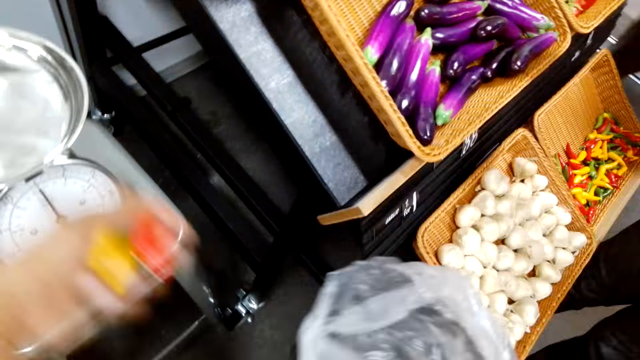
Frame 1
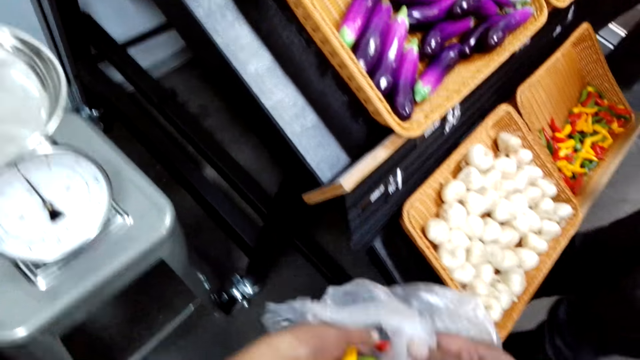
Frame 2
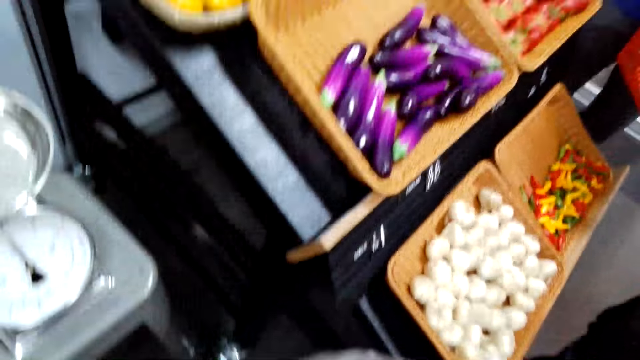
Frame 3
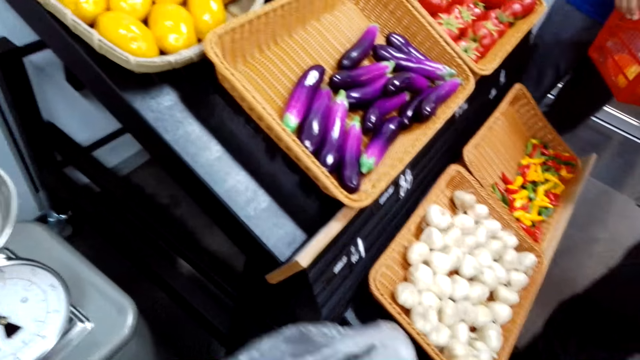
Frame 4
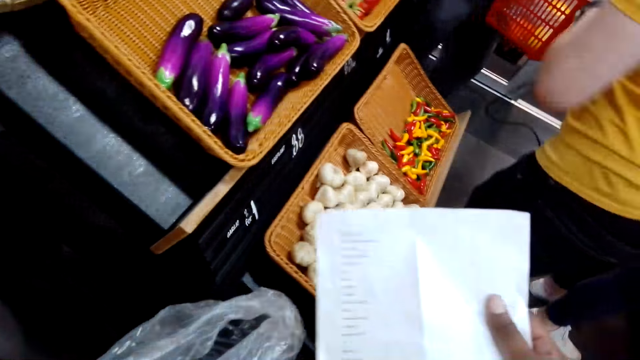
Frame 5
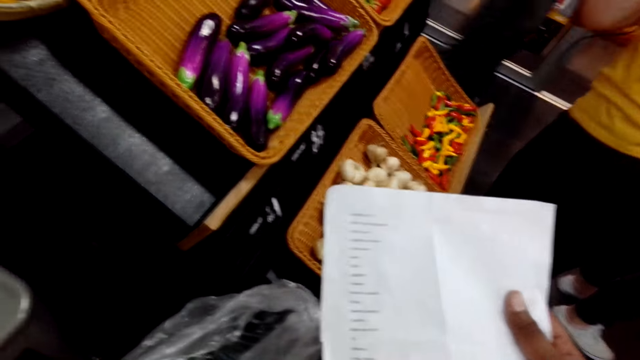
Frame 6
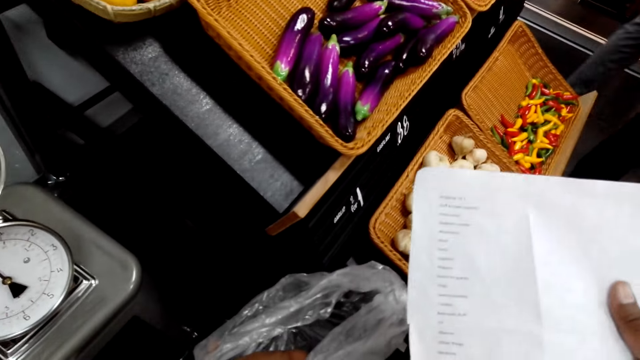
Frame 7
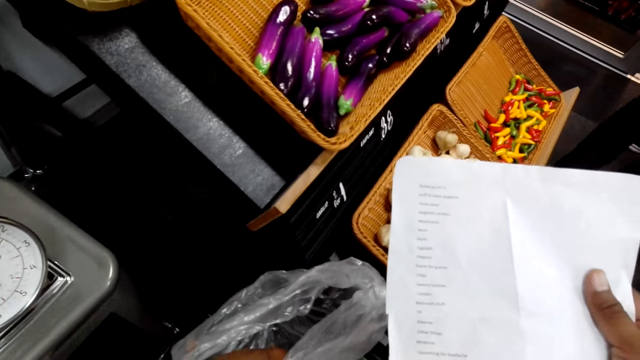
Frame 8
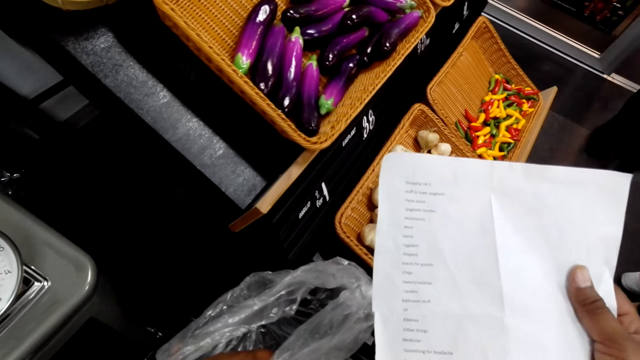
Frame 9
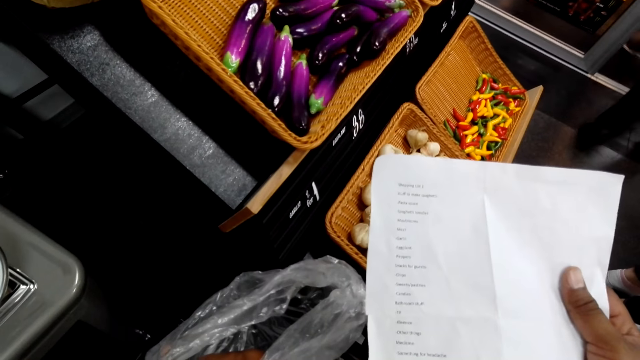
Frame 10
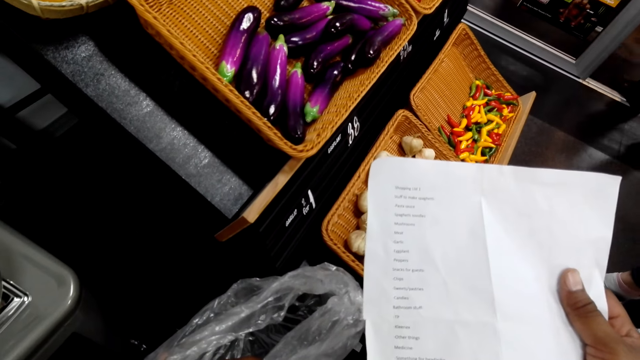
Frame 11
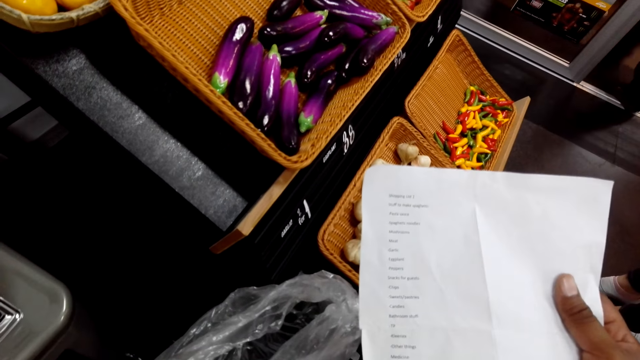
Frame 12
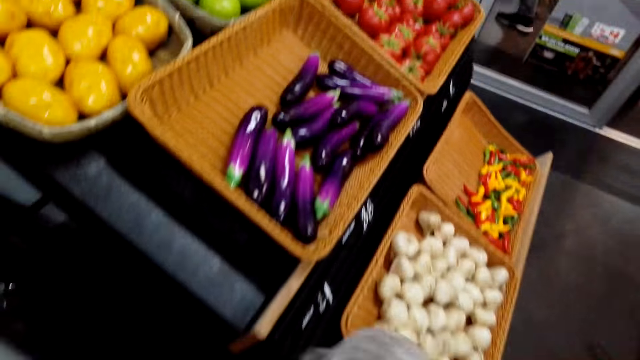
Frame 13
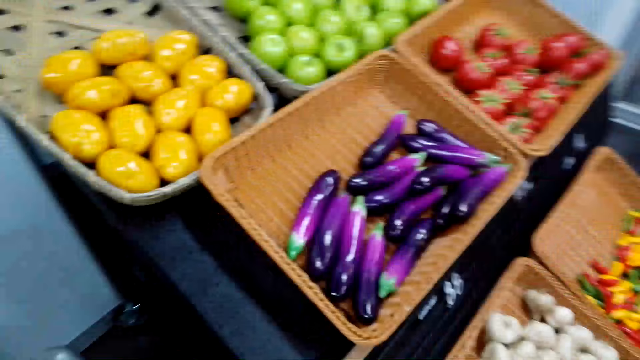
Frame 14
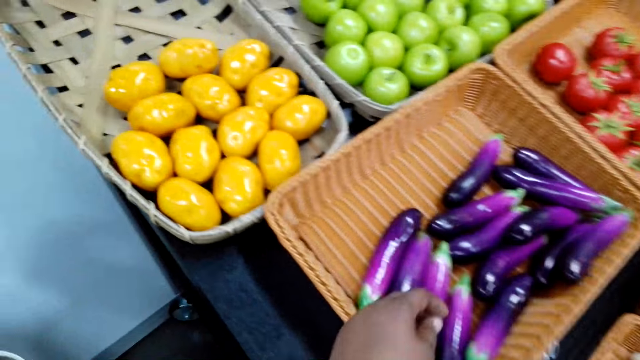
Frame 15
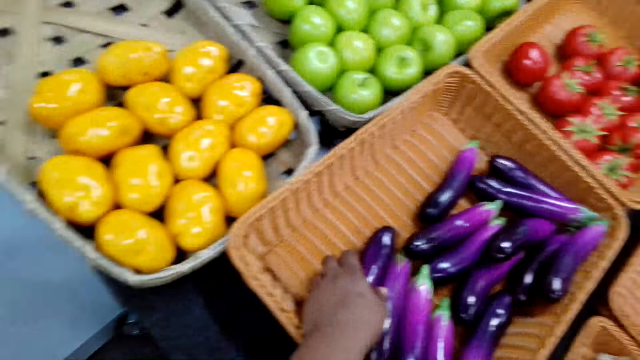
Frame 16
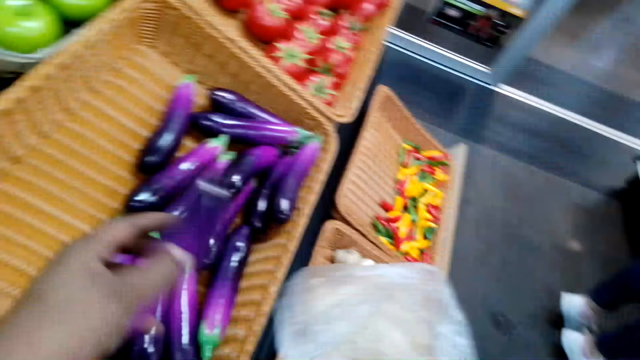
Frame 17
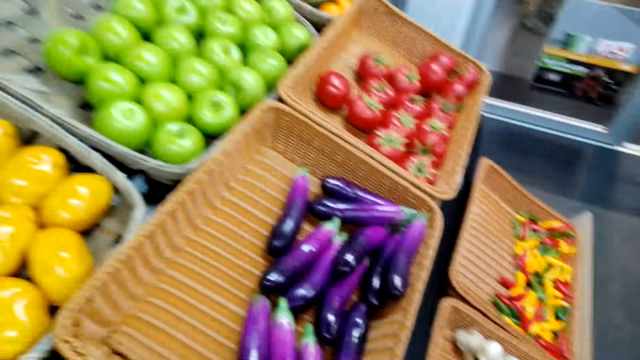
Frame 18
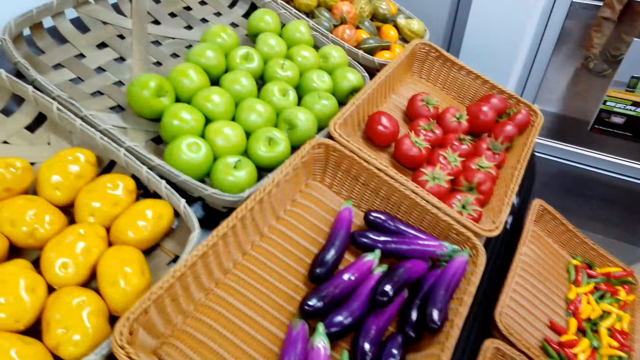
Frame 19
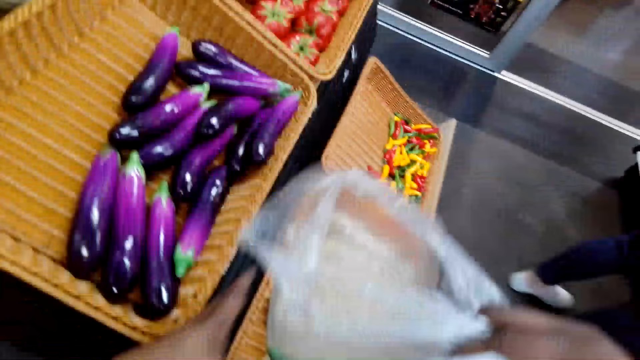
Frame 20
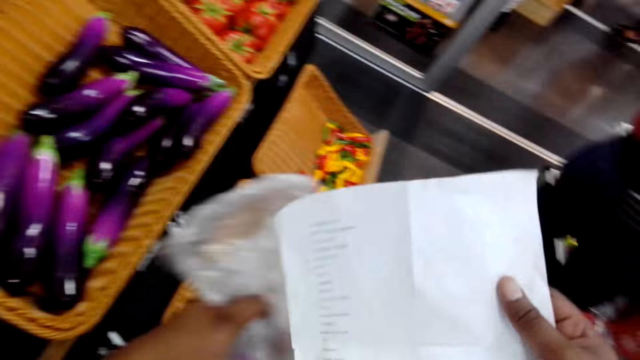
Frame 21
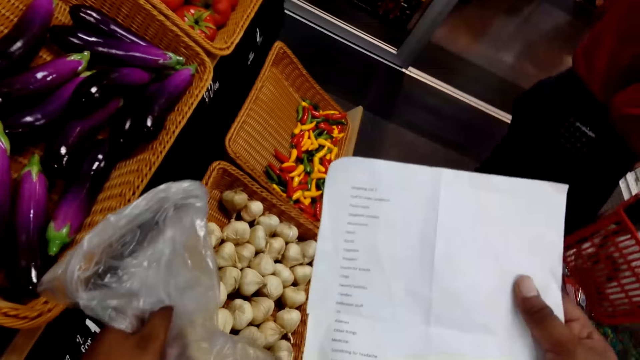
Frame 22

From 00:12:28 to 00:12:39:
The camera wearer puts the peppers in a plastic bag. They pull a paper list. They read through the shopping list. They pick up a brinjal. They put the brinjal in the plastic bag.

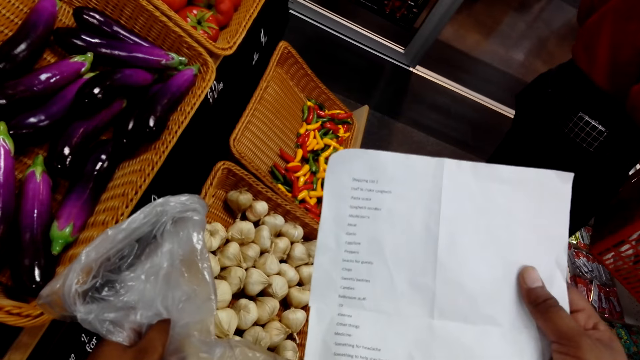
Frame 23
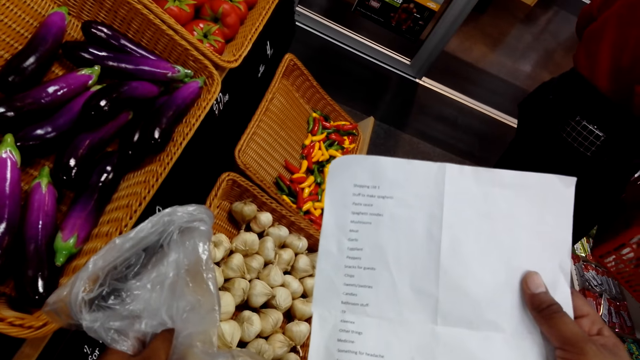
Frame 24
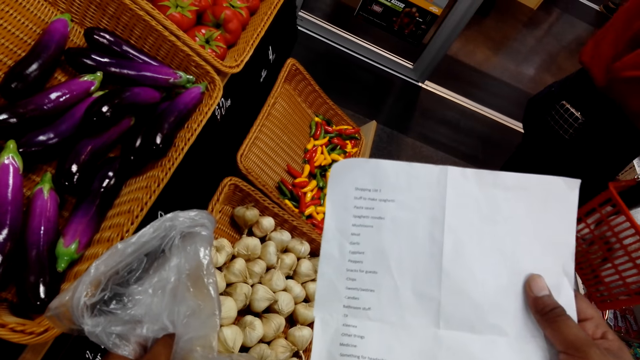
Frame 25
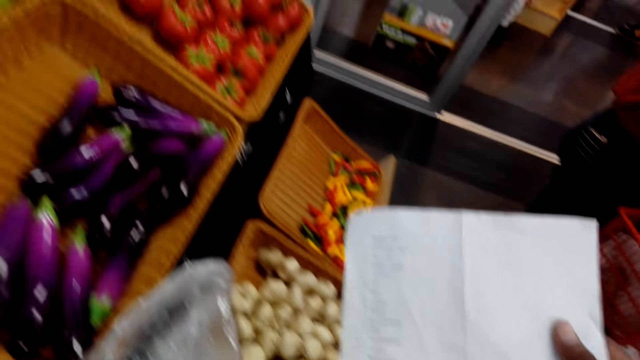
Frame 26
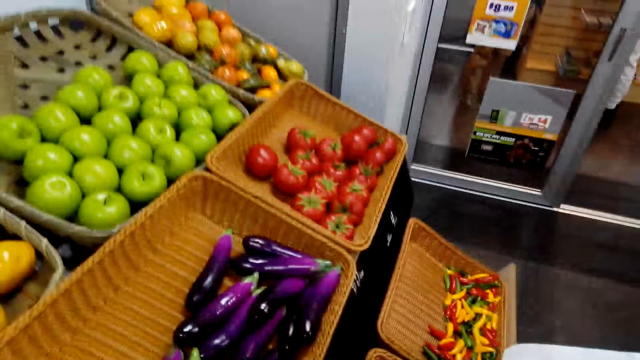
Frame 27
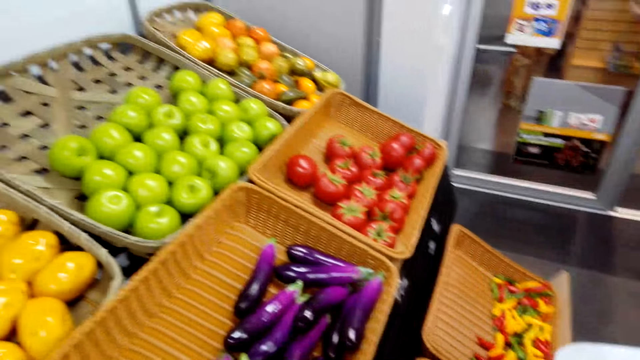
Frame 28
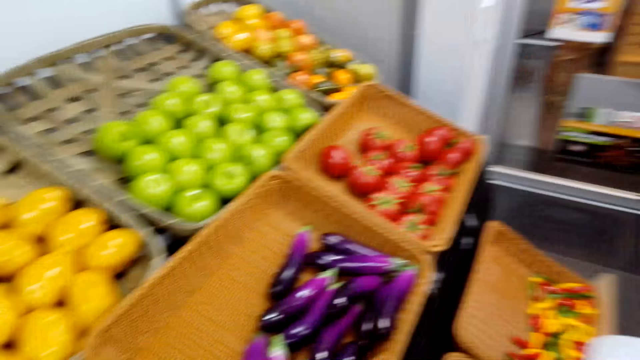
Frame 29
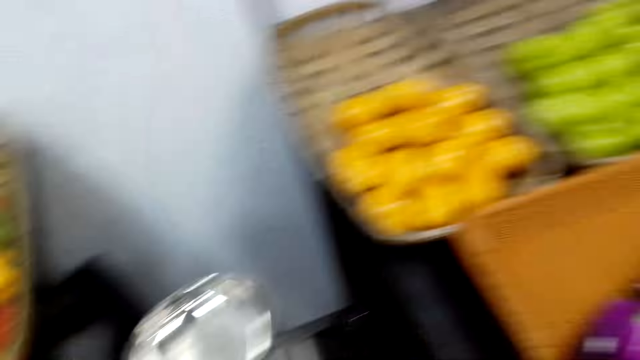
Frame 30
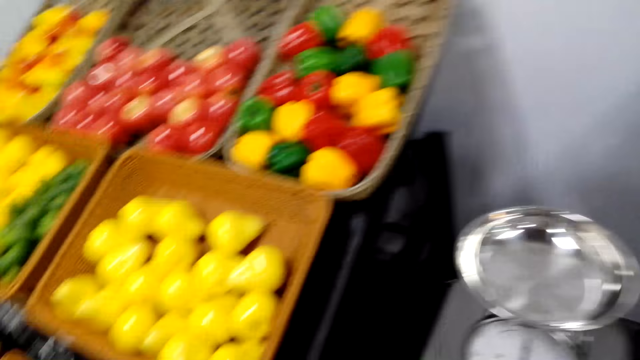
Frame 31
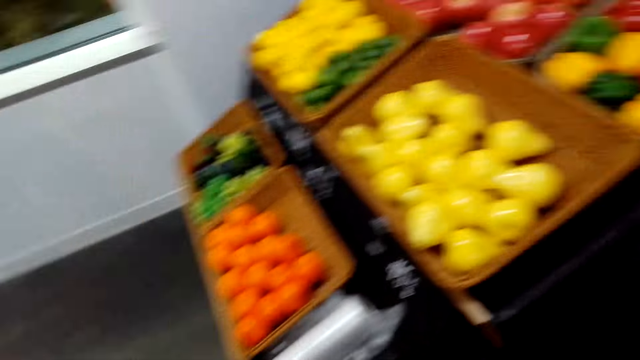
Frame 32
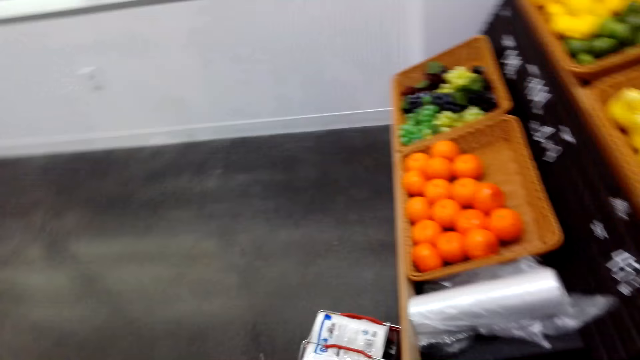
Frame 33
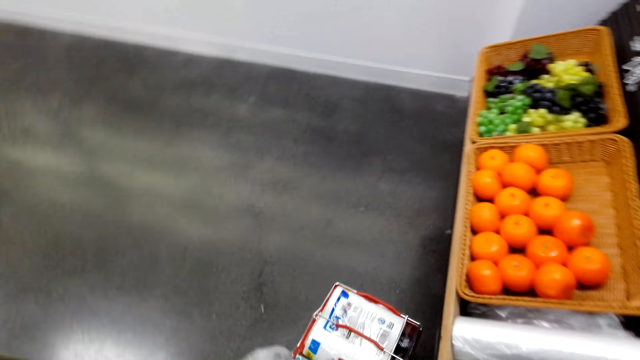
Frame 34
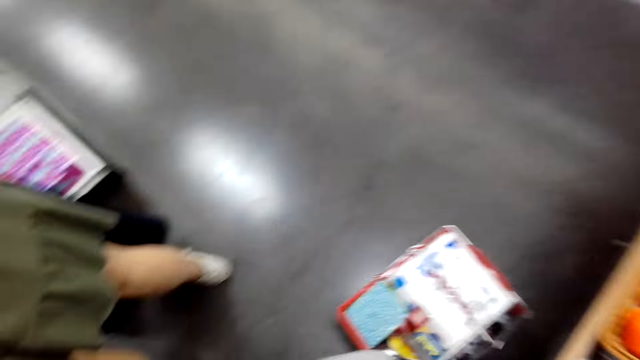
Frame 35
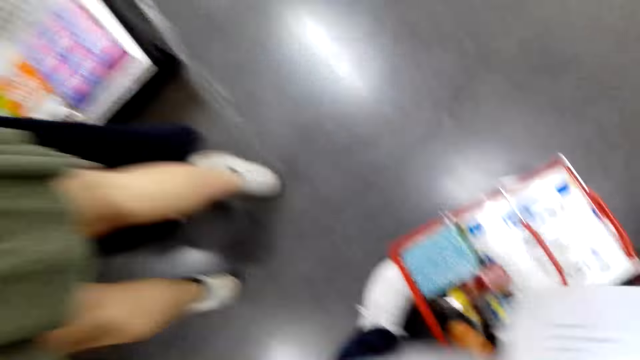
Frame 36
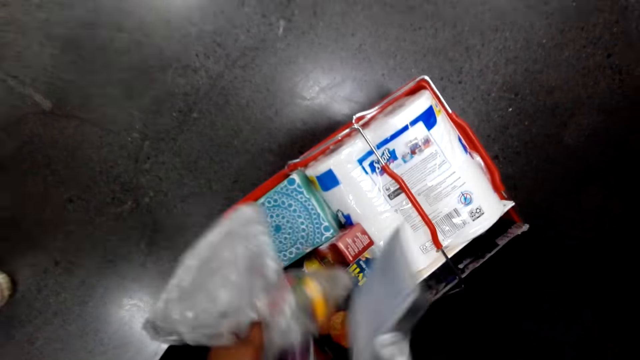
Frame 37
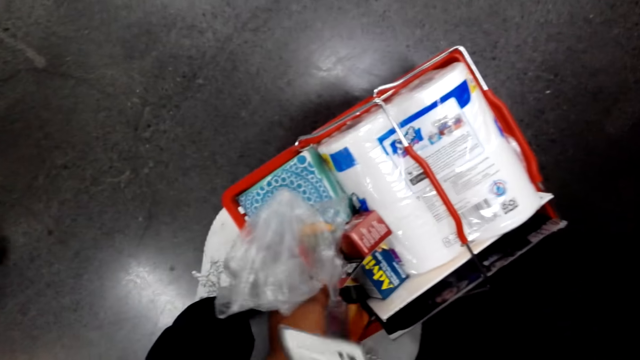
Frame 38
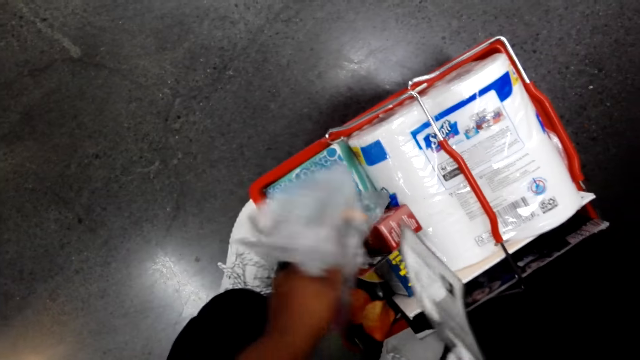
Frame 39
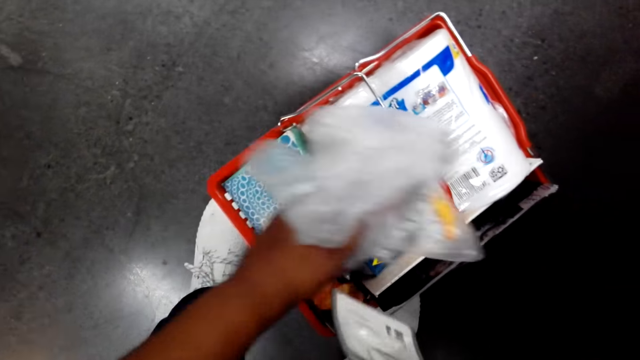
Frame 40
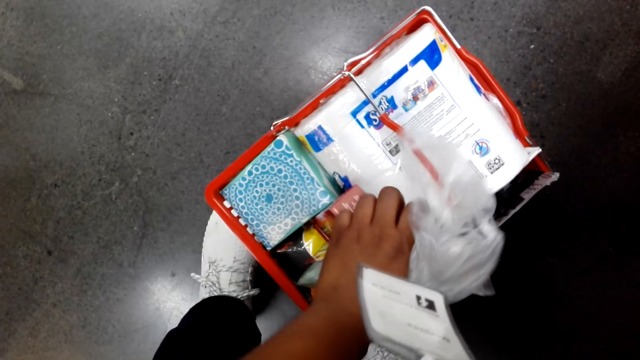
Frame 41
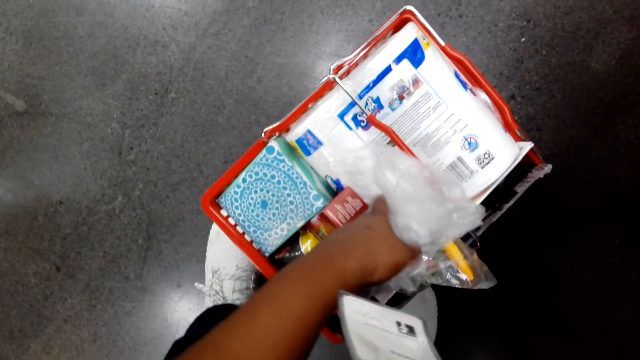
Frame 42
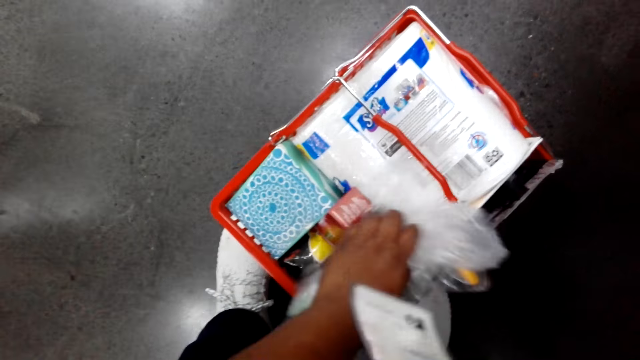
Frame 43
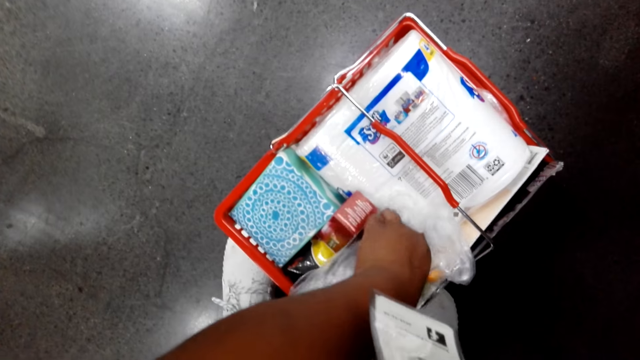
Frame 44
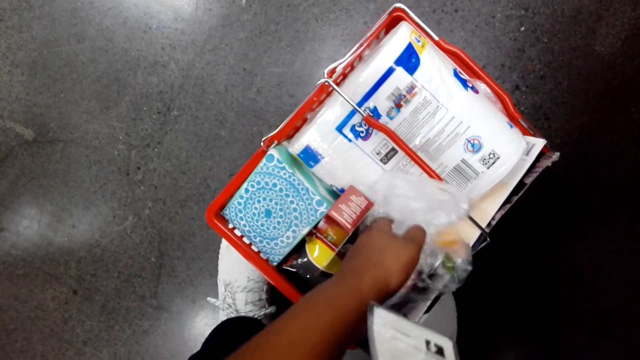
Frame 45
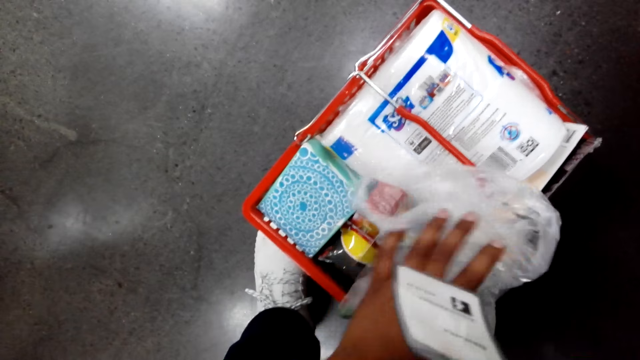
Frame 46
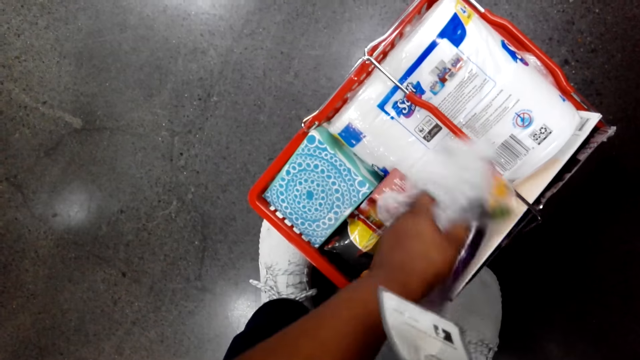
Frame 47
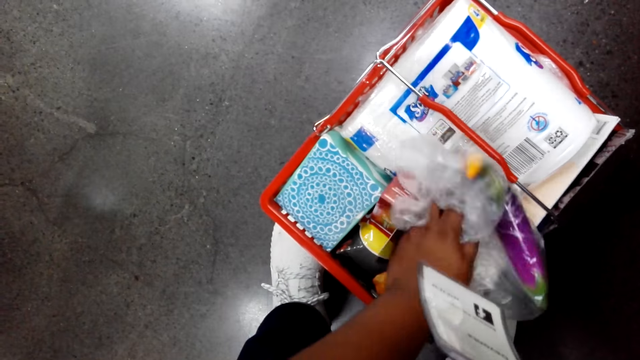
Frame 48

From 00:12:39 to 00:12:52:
The camera wearer reads through the shopping list. They look around the grocery area. They put the peppers and the brinjal in the shopping basket.
